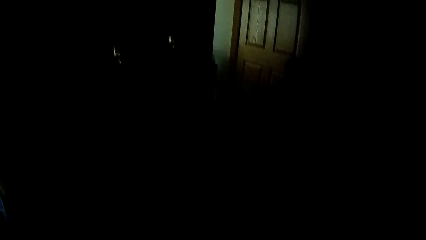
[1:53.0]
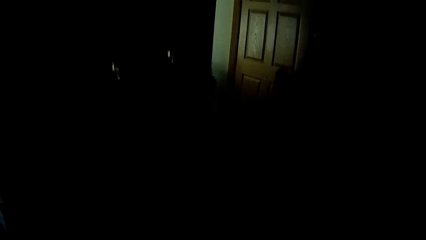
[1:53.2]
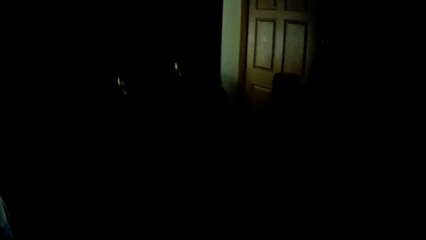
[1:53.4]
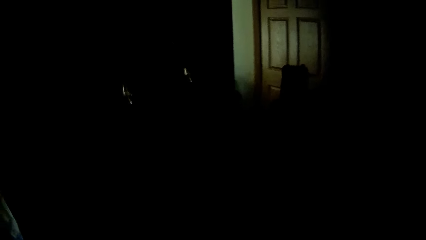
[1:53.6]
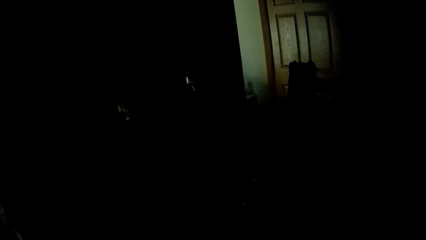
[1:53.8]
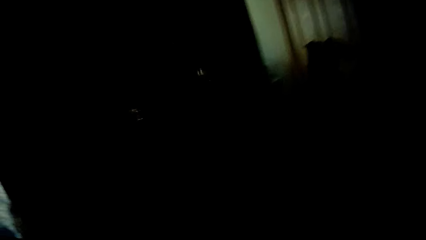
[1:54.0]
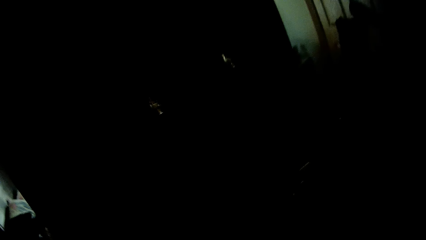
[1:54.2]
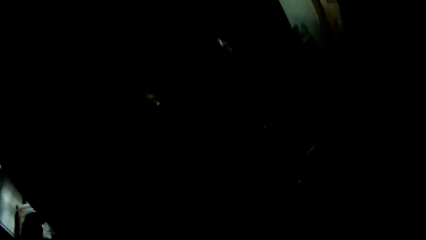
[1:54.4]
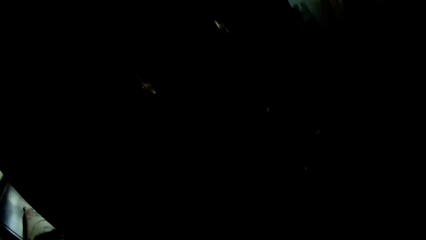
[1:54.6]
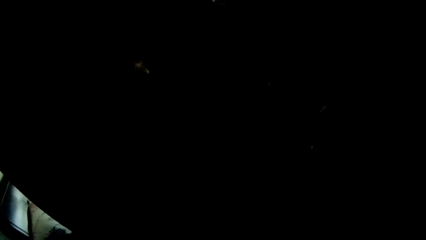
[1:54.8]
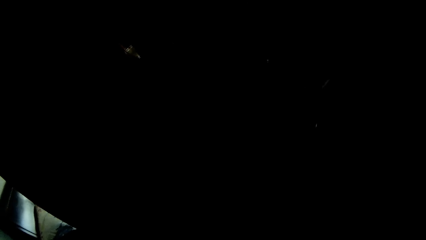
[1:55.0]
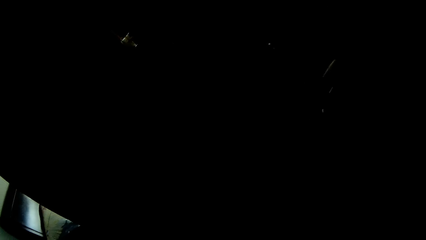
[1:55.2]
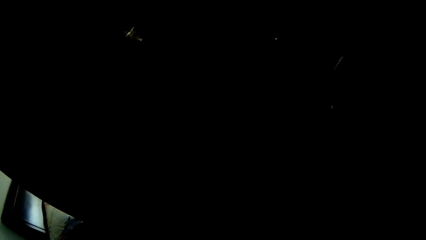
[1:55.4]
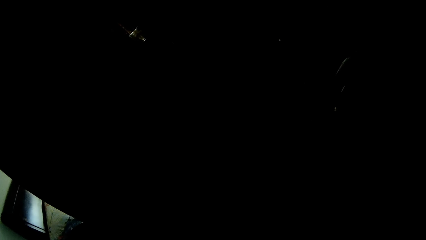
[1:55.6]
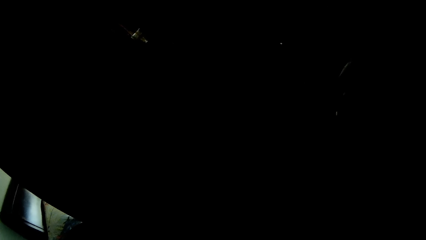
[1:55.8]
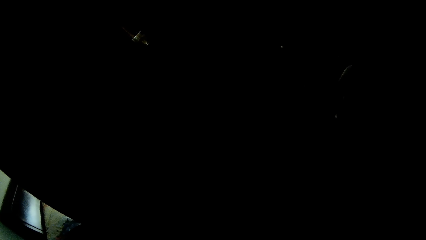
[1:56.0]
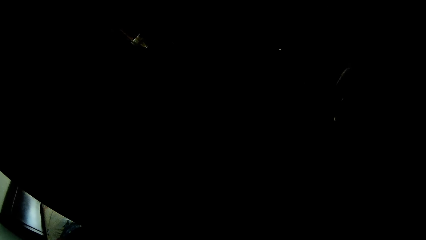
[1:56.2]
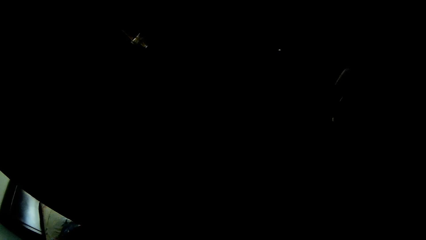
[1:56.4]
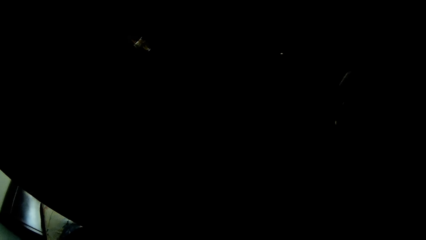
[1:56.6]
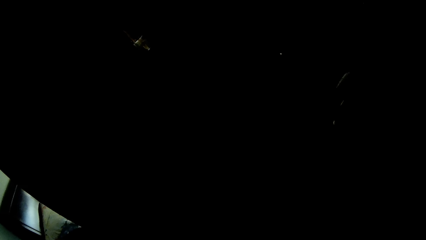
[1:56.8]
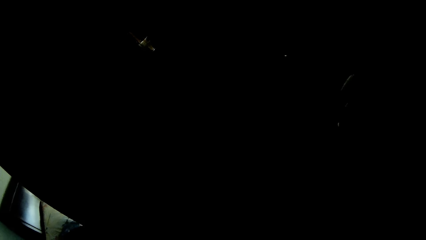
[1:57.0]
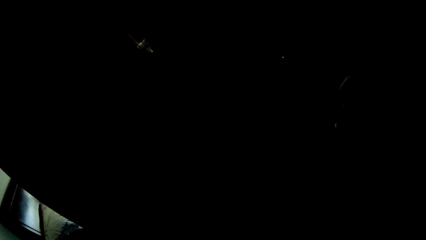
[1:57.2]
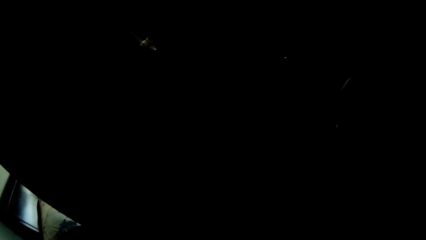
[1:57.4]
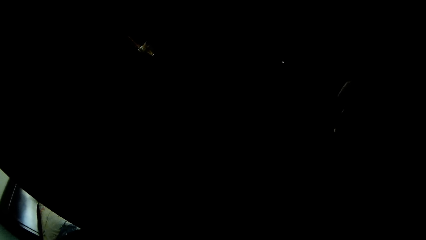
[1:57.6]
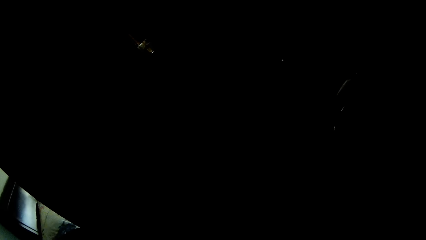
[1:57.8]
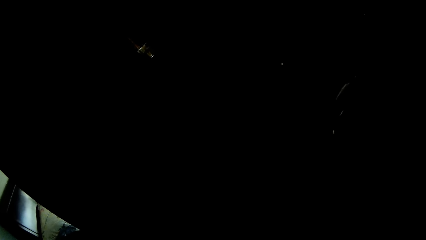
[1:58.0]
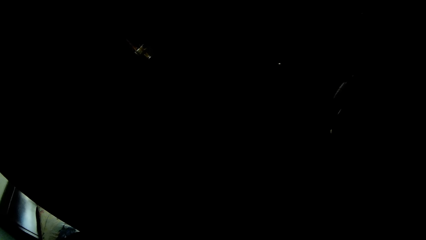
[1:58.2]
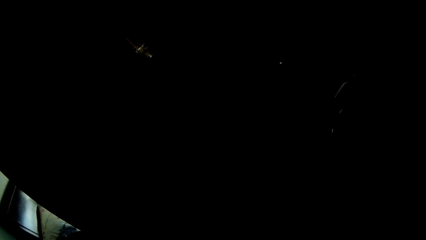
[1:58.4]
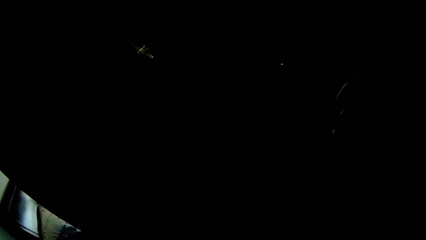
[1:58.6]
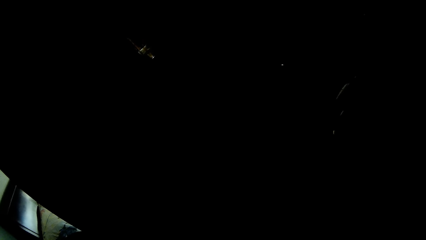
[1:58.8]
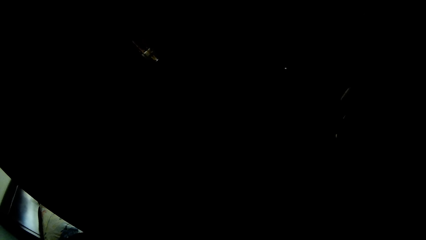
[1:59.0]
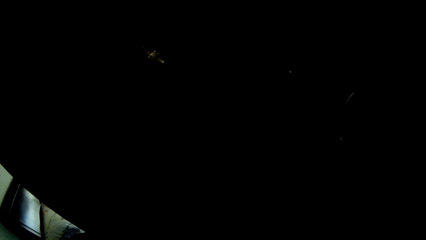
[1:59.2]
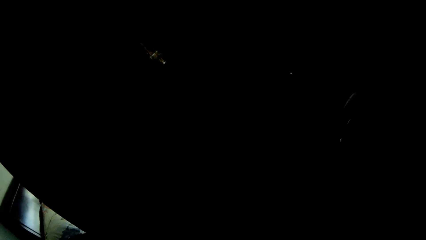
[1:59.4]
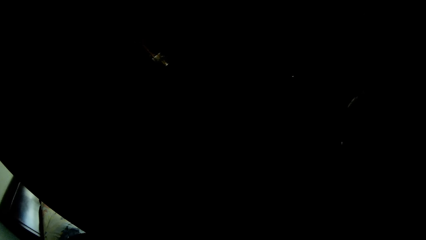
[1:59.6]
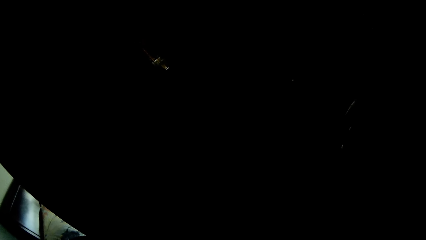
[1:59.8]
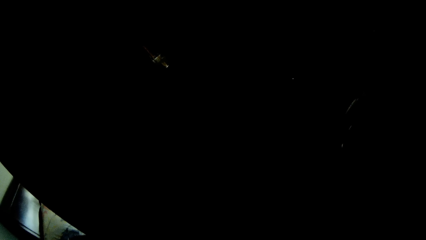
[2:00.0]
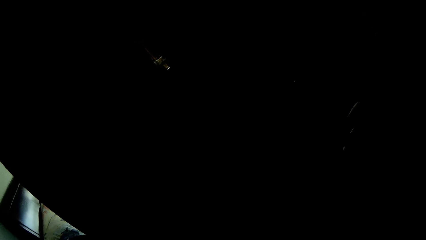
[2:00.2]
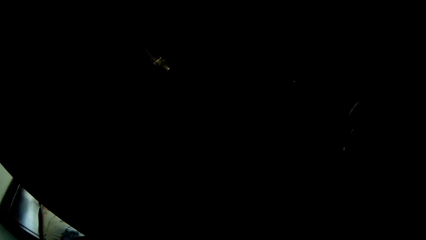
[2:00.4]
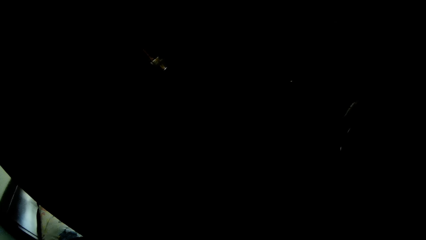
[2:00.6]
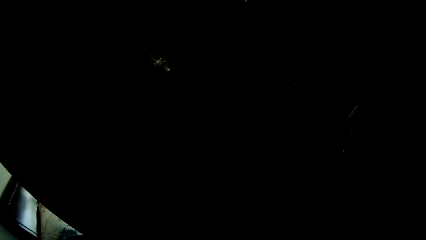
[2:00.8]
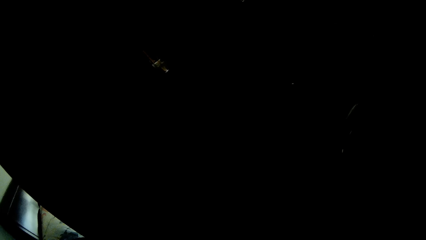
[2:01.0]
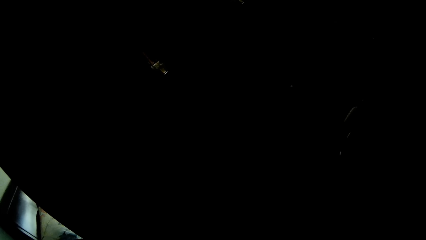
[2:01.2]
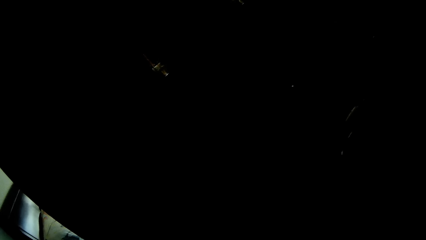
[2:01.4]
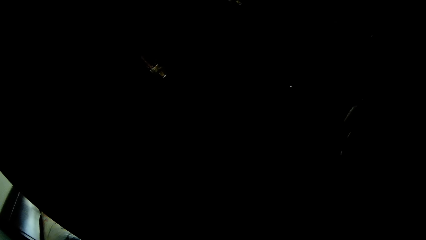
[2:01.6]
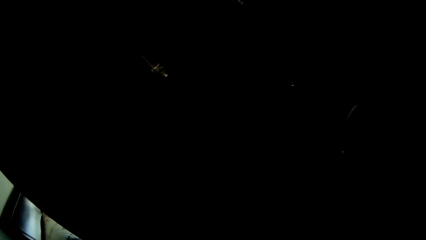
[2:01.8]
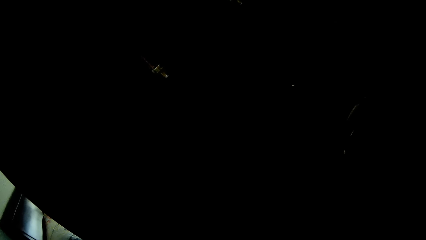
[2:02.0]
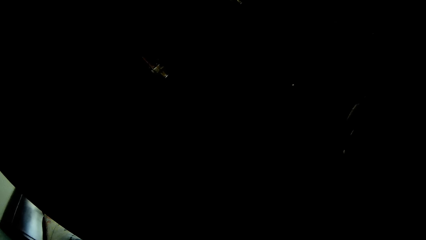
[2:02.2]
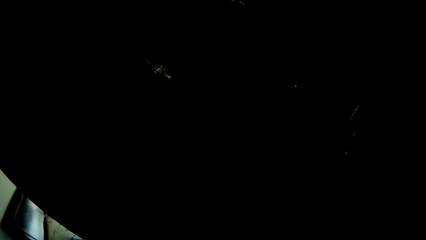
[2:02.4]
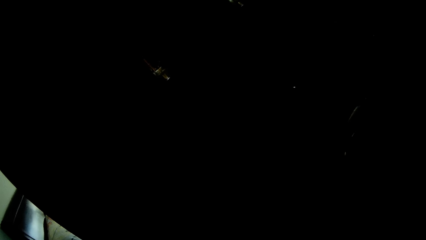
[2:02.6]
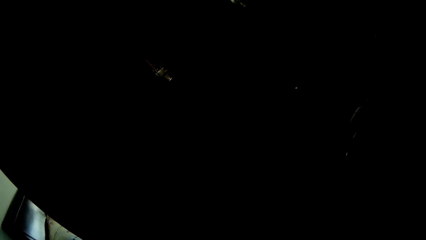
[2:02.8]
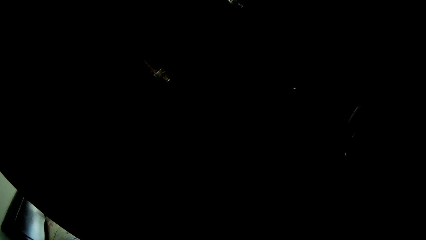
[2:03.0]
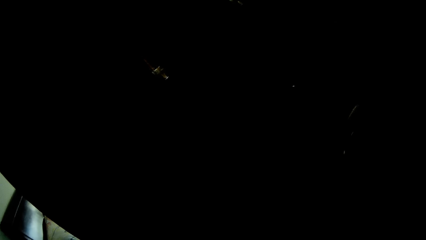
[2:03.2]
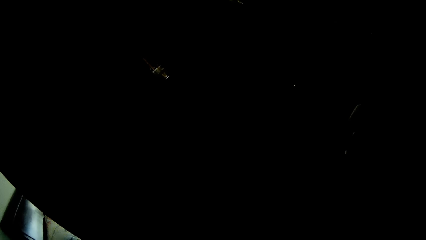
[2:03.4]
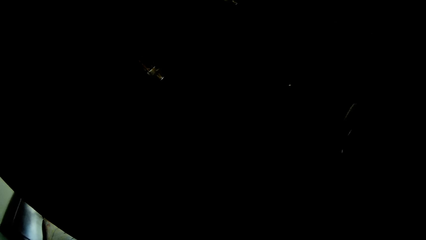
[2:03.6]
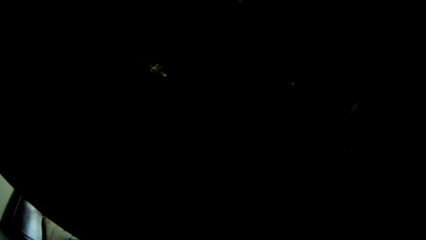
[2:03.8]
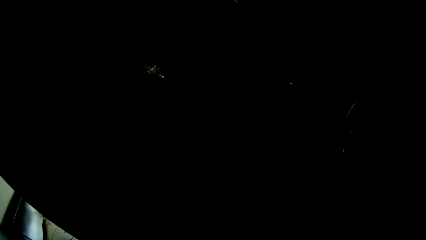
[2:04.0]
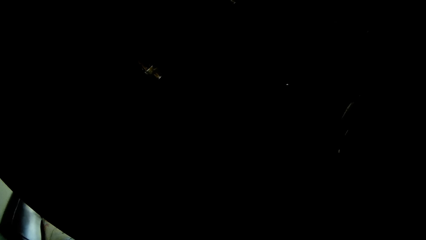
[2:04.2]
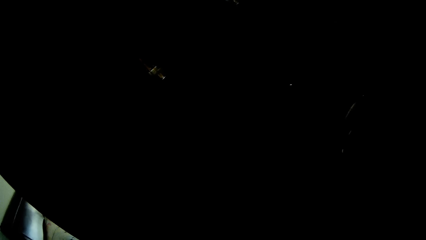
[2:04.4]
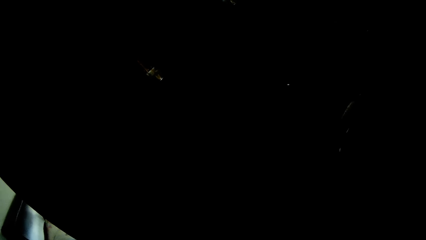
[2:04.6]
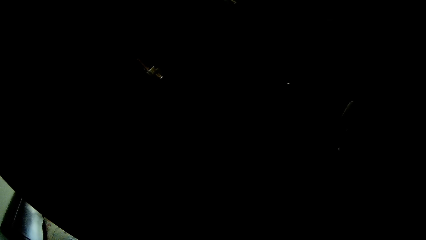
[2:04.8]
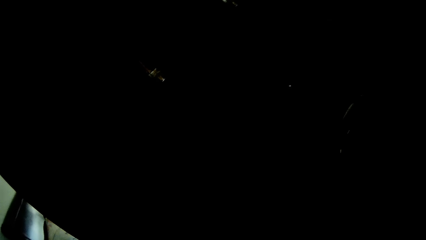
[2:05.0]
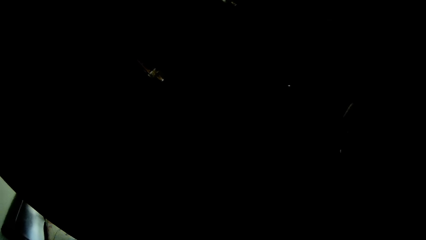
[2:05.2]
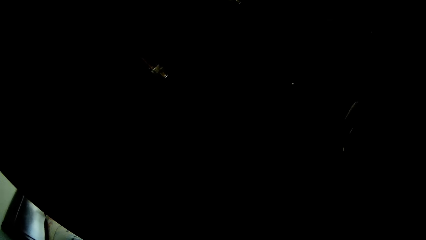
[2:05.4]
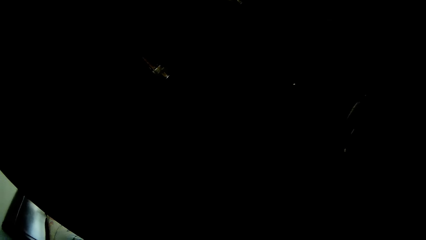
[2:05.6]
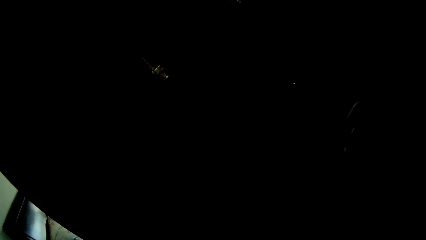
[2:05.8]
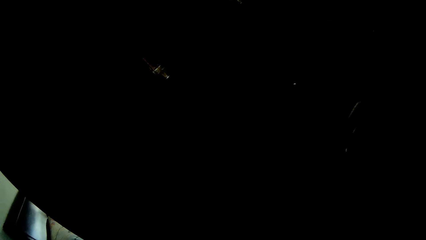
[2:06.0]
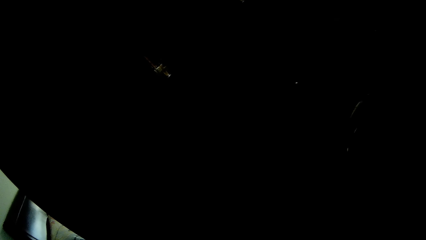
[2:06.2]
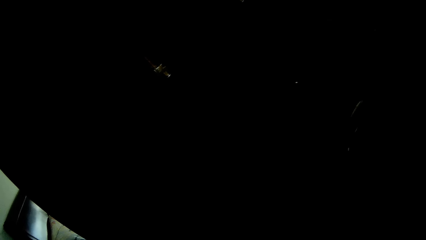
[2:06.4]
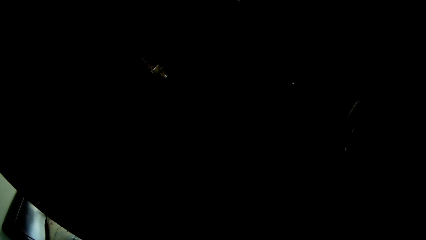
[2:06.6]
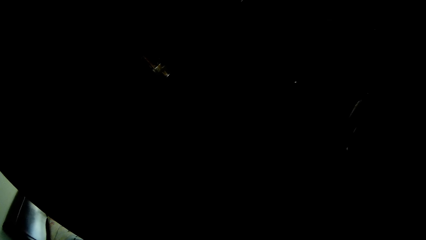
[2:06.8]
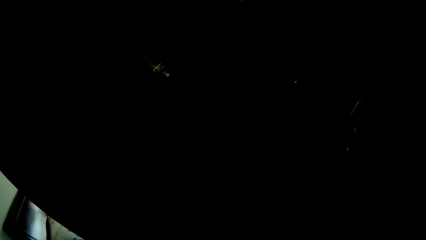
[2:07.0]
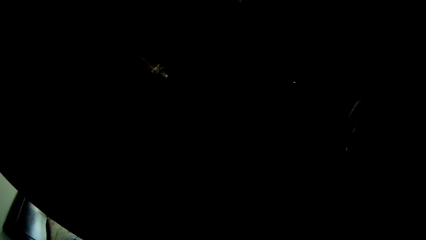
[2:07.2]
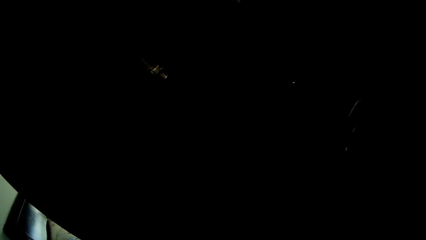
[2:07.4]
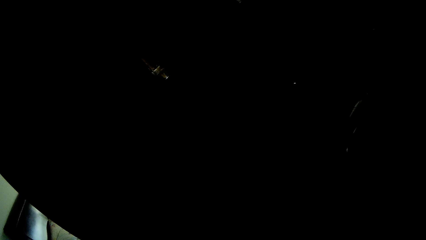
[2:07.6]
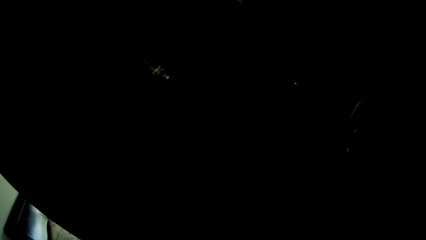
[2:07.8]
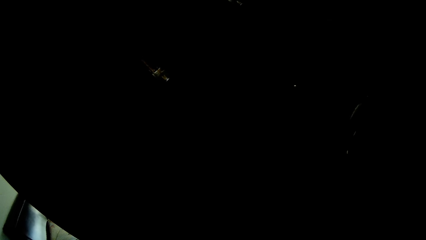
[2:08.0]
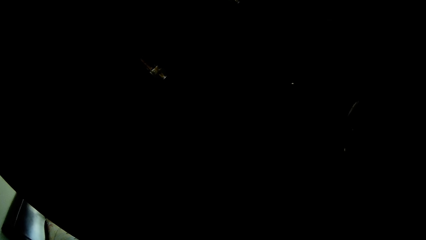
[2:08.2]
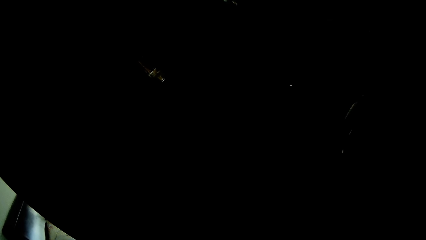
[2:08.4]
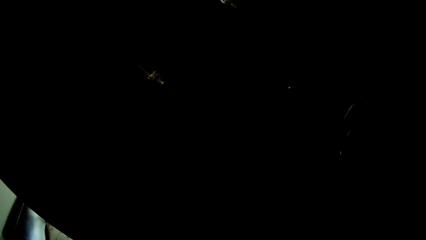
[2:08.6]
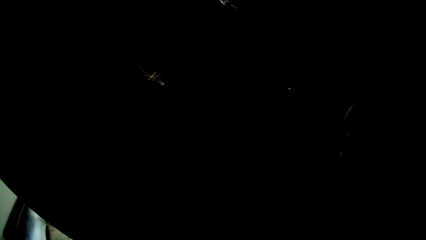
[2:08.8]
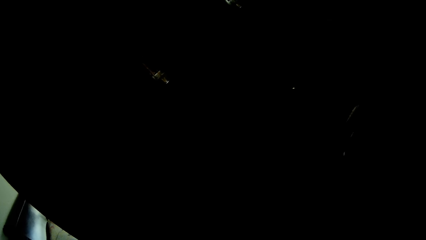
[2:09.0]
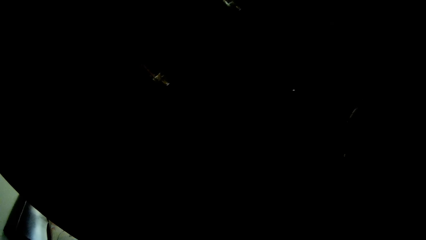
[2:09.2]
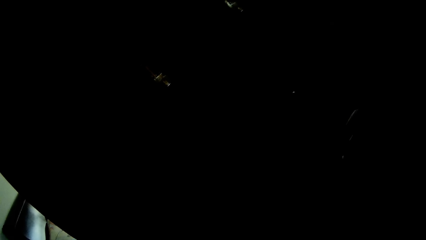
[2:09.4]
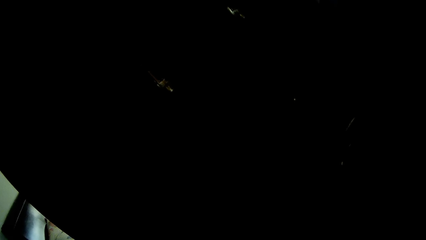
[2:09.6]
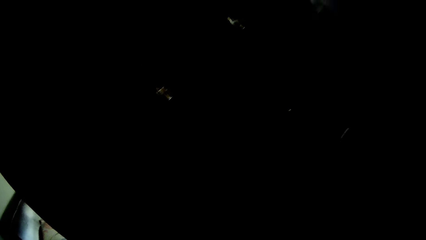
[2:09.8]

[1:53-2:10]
The camera wearer brushes a child's teeth.
